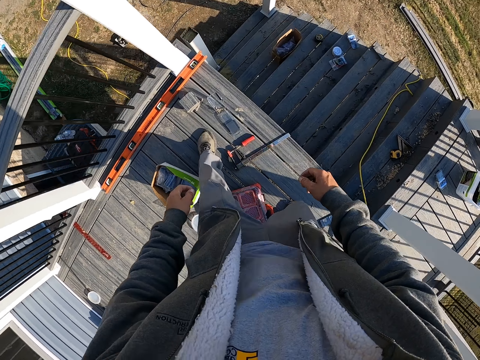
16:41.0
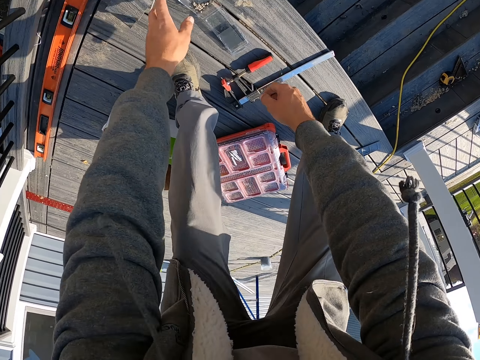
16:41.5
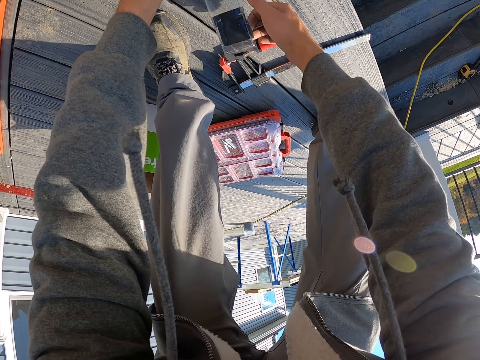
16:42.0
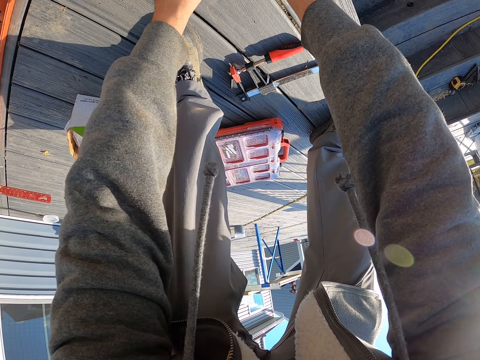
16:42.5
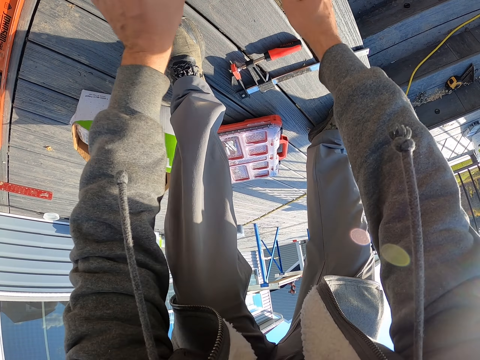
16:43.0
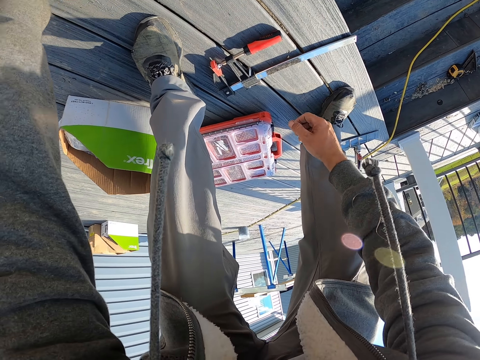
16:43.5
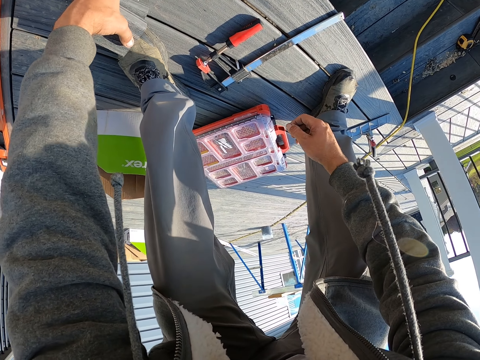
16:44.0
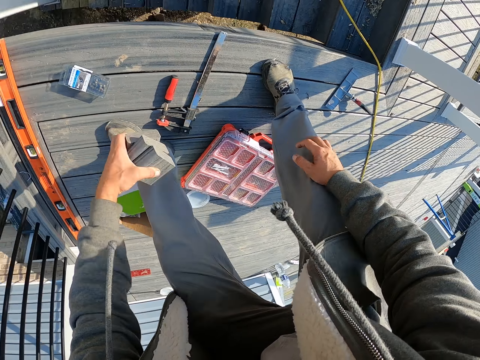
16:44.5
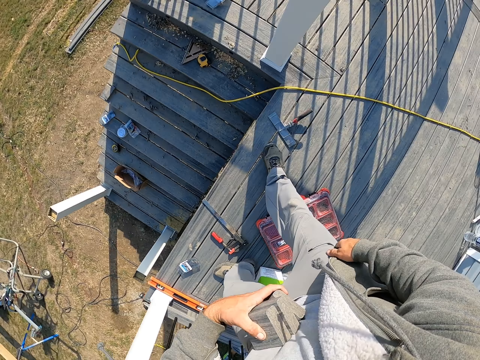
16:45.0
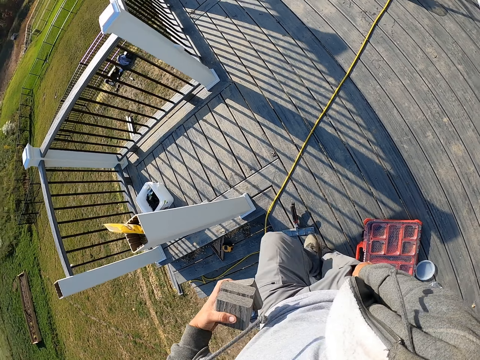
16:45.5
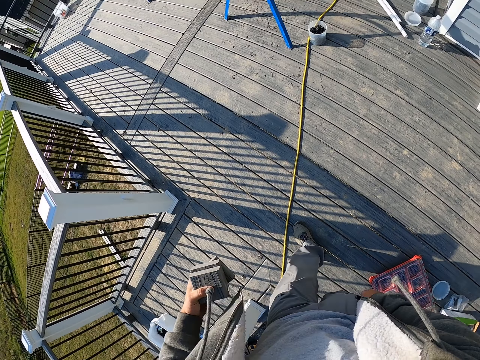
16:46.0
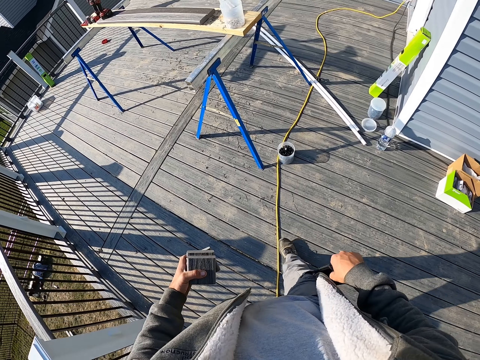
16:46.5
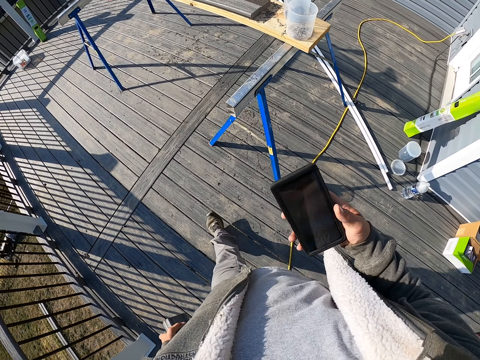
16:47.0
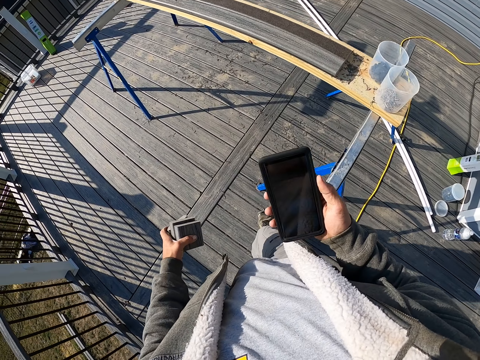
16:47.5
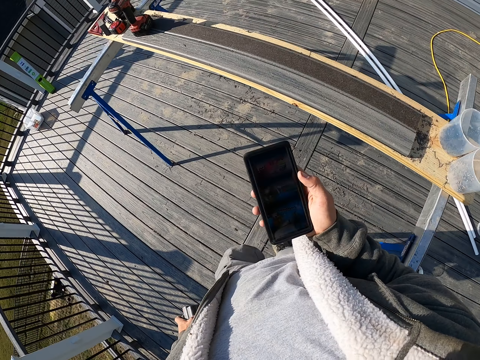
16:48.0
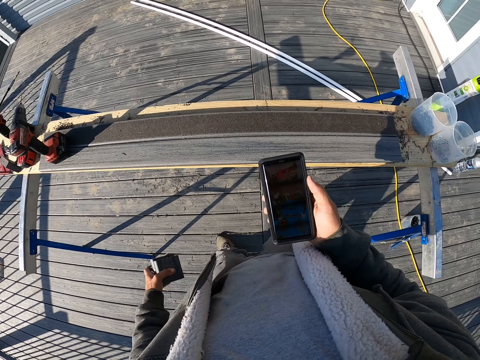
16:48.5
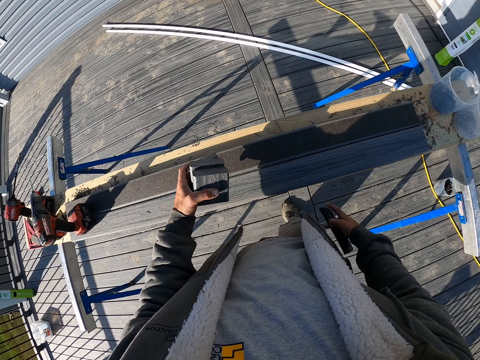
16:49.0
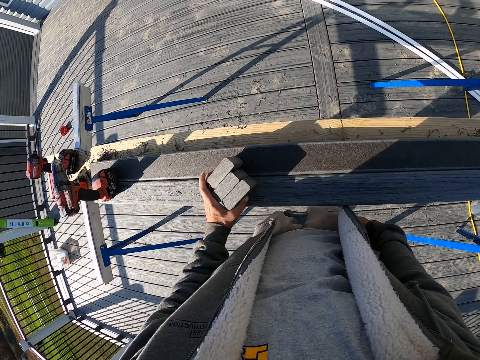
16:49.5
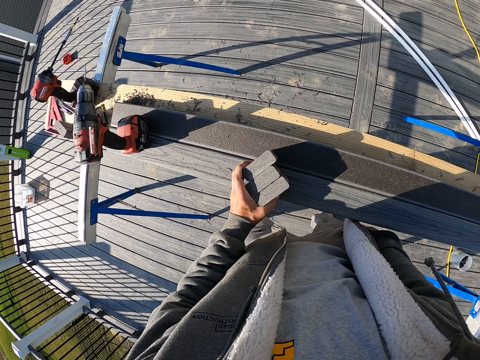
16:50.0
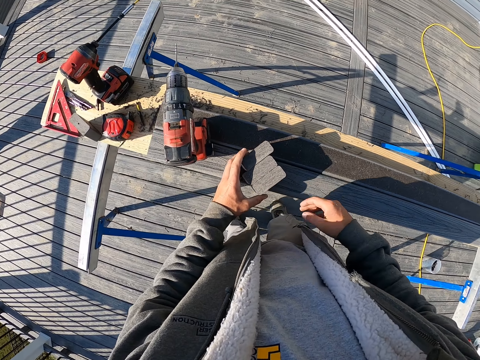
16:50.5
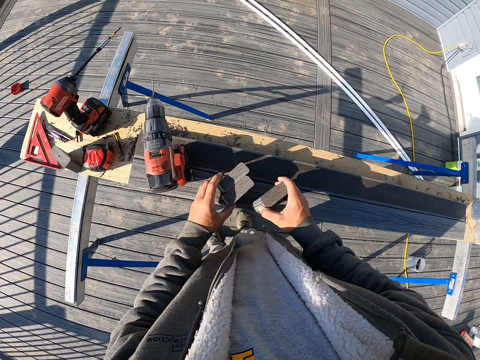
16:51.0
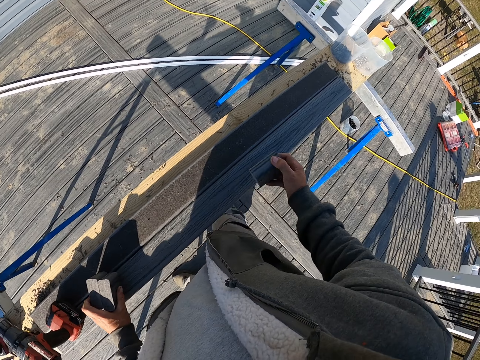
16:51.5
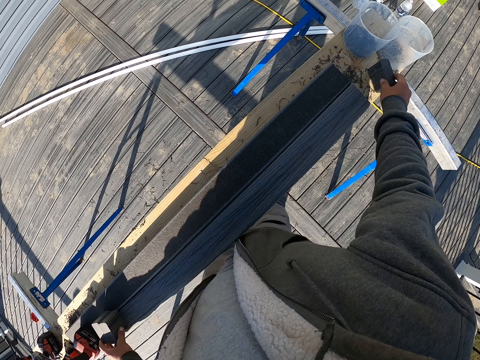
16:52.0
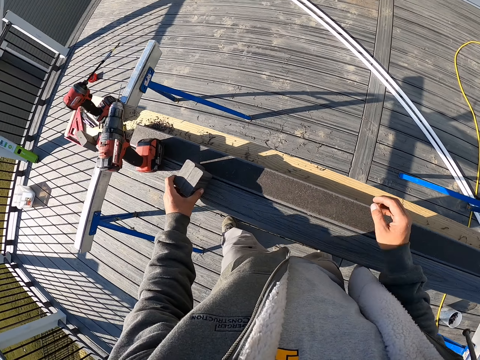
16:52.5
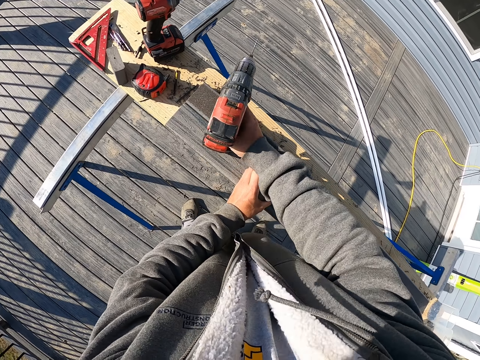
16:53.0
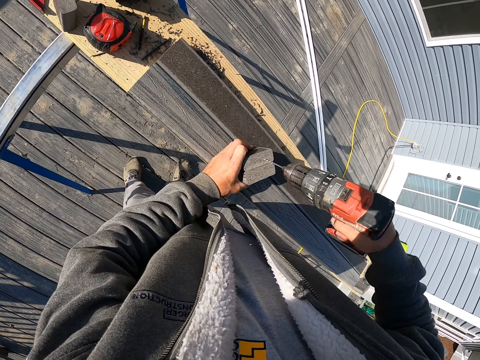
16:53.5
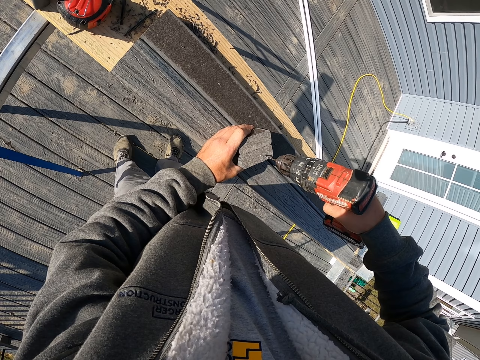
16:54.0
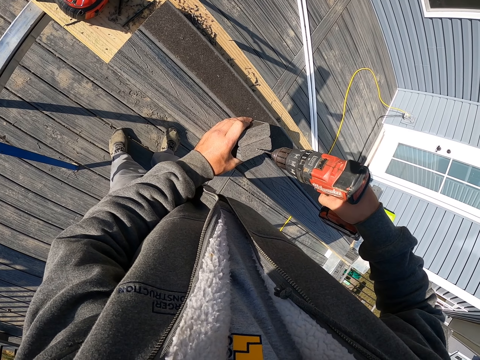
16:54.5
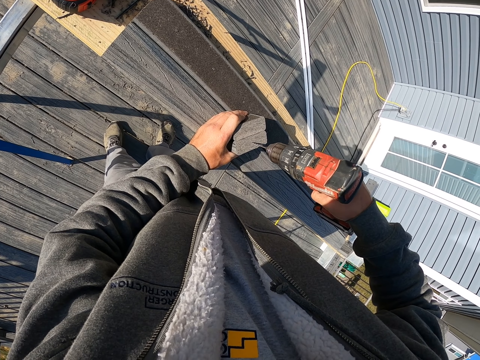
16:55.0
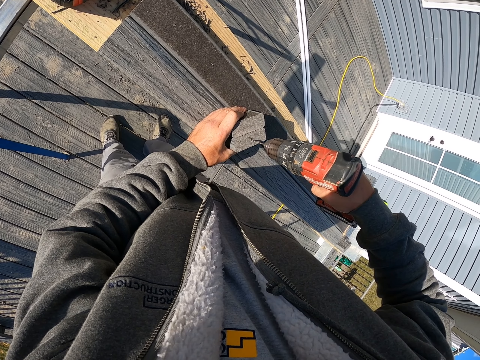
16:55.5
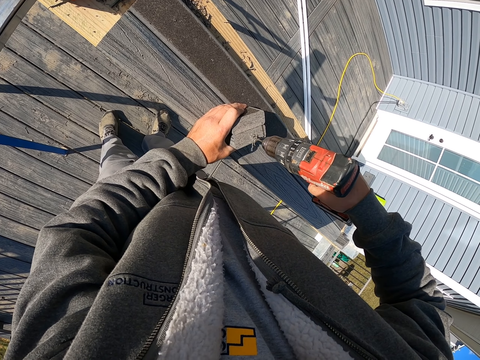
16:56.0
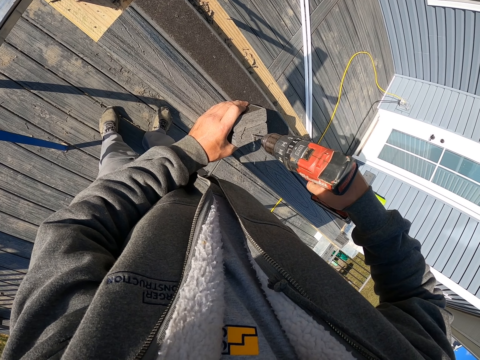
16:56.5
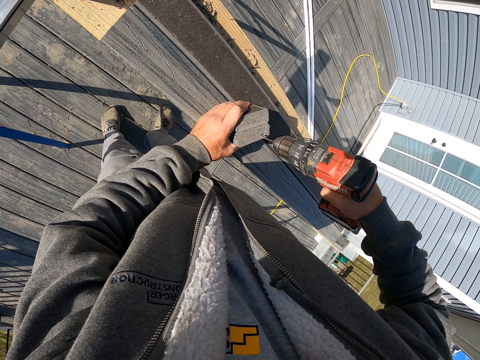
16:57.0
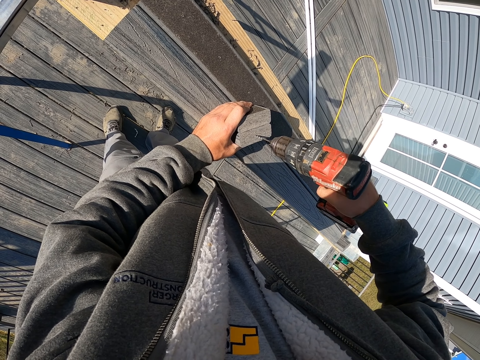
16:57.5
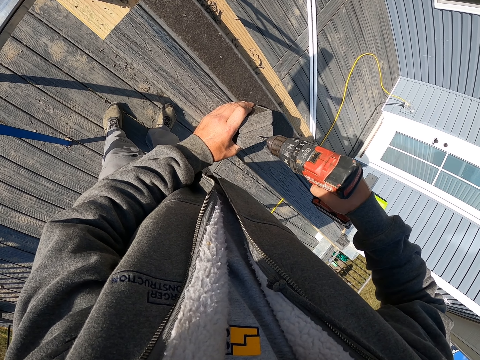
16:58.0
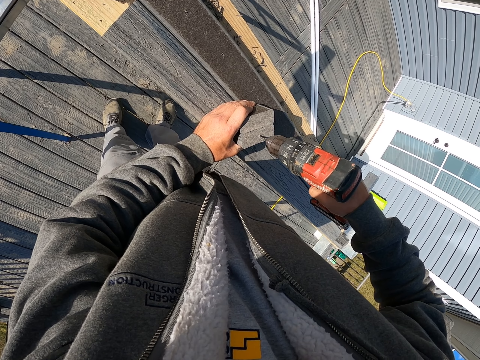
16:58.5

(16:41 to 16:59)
The camera wearer picks up pieces of wood. They walk. They hold the phone and check the phone. They place the pieces of wood on the big wood. They put the phone in the pocket. They pick up a piece of wood. They put the piece of wood on the wood. They pick up a drill. They drill holes in the small wood.

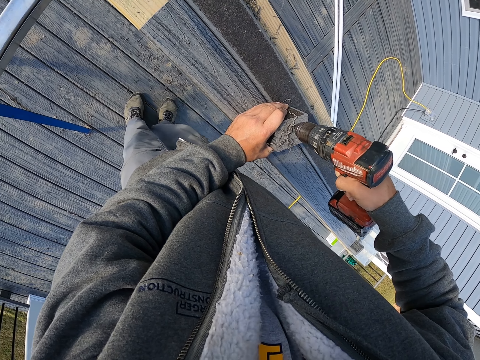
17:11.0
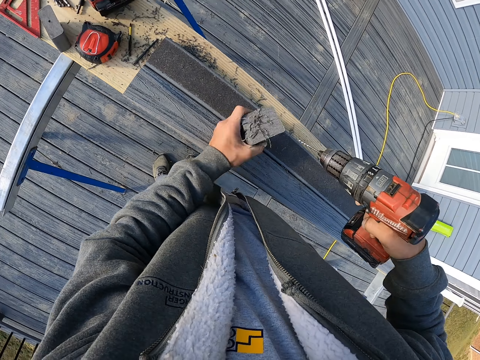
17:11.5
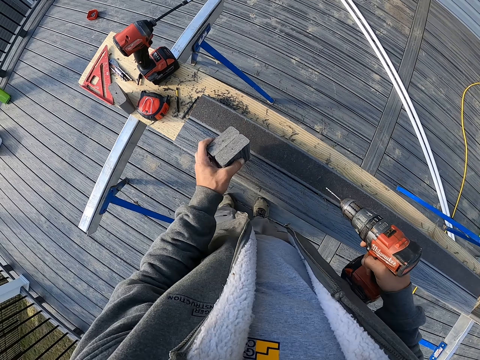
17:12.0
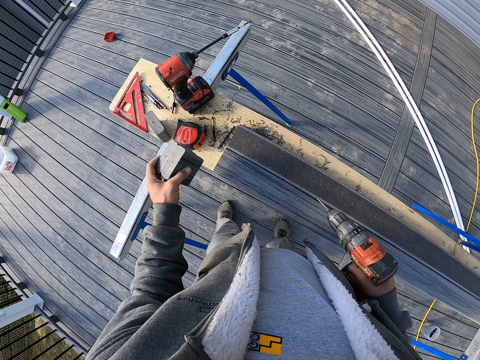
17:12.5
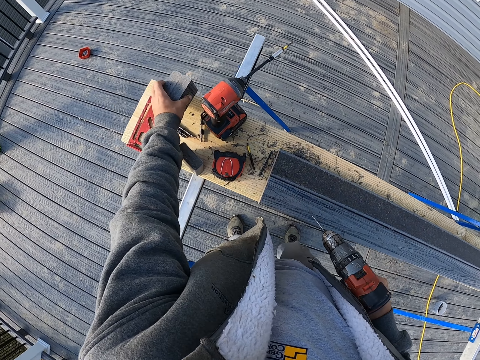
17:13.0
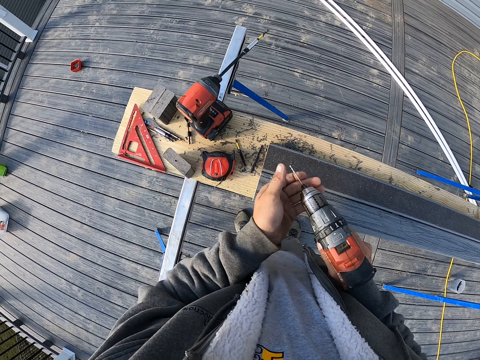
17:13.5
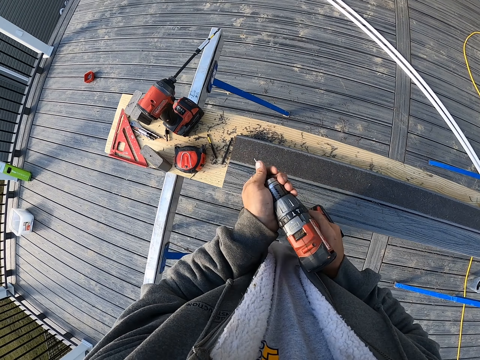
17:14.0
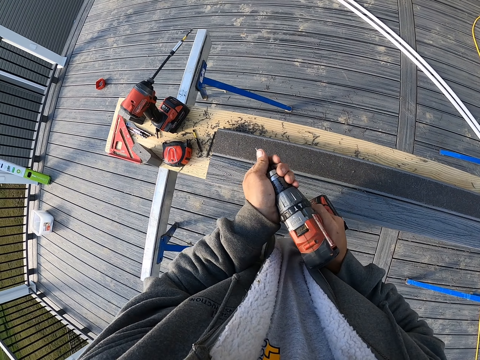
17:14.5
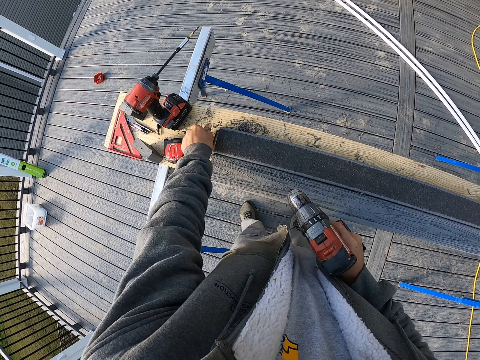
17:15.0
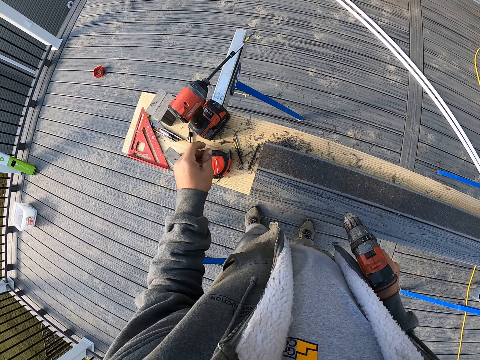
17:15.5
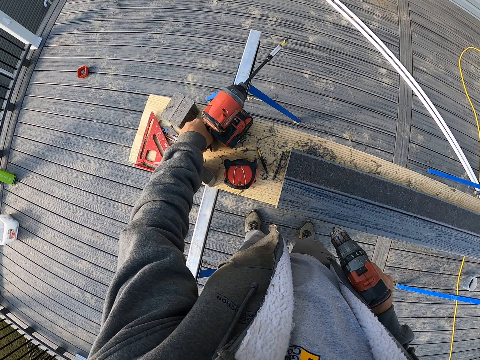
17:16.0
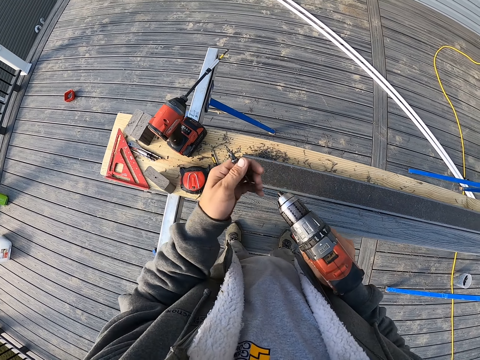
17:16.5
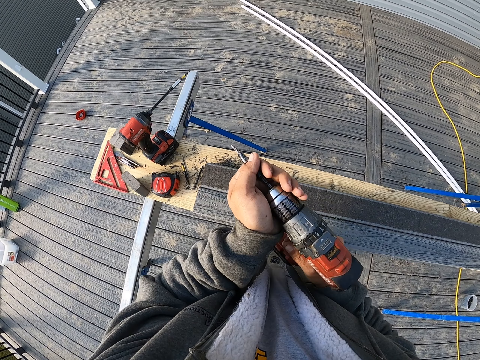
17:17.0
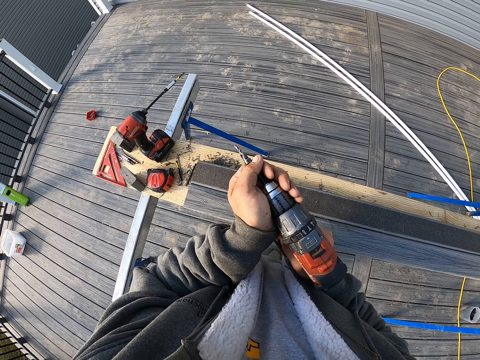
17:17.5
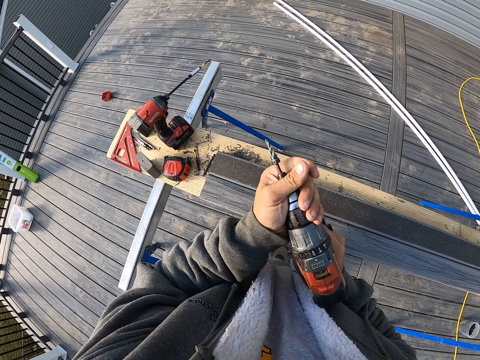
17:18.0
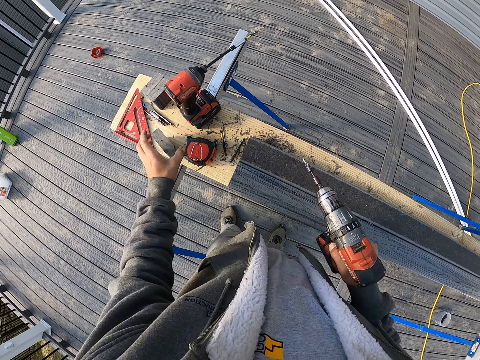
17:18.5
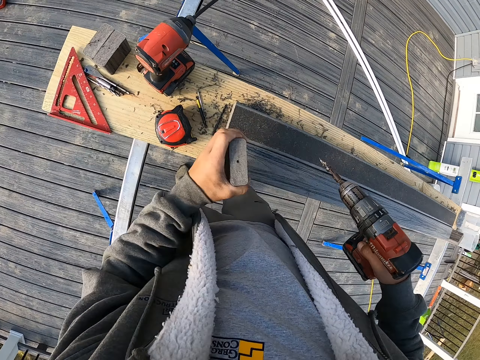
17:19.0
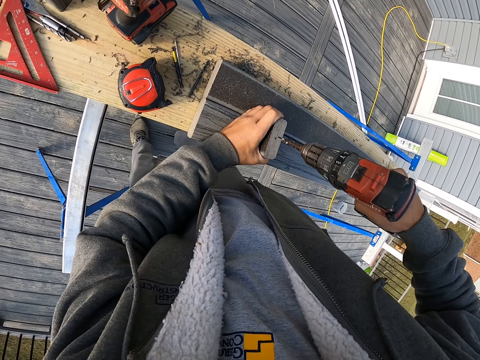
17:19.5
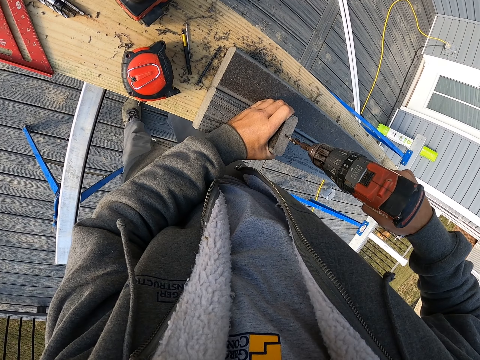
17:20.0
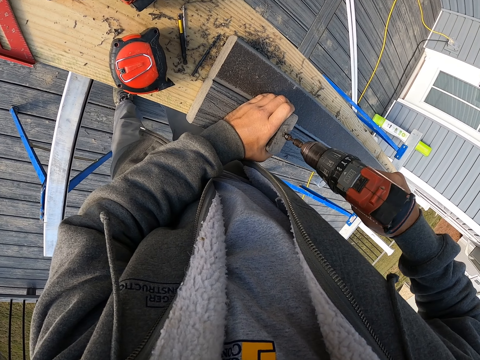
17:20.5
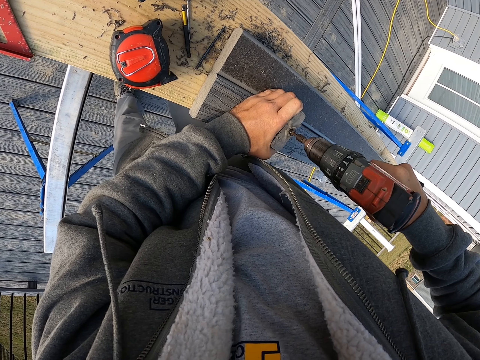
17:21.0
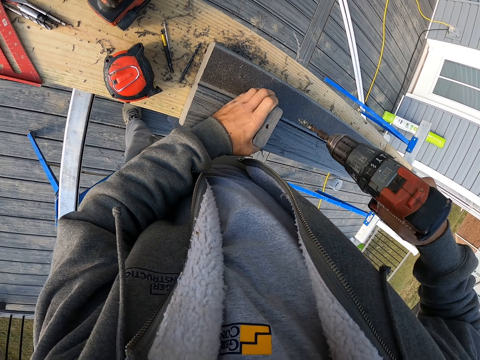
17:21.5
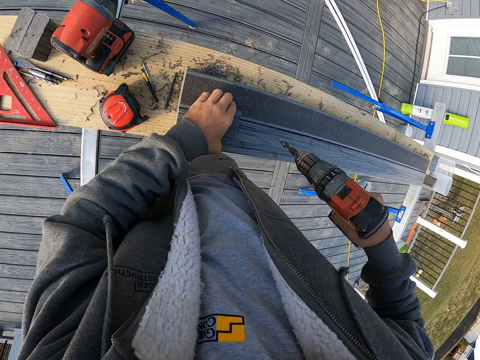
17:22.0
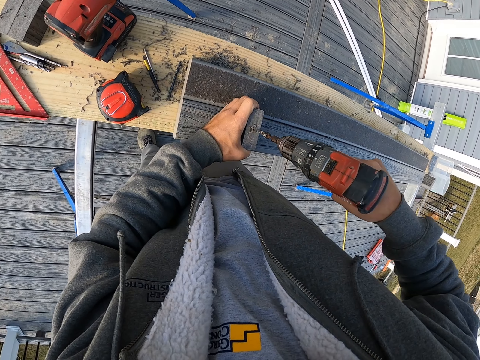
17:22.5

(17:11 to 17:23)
The camera wearer places the small wood on the surface. They remove the drill bit from the chuck. They put the drill bit on the wood. They pick the drill bit from the surface. They insert the drill bit in the chuck. They pick up the piece of wood. They drill a hole into the piece of wood.
